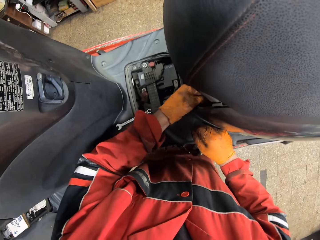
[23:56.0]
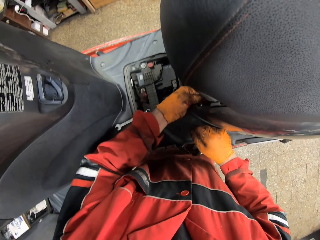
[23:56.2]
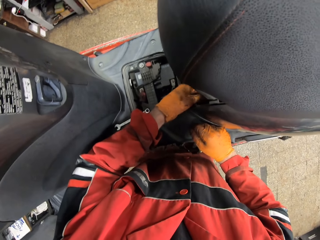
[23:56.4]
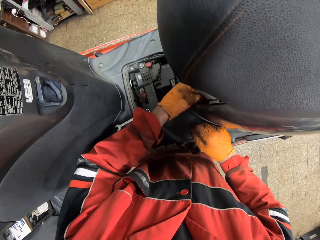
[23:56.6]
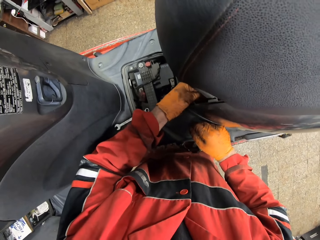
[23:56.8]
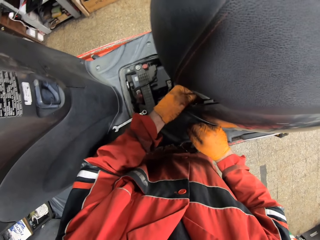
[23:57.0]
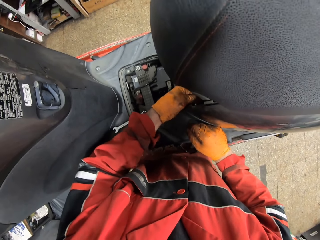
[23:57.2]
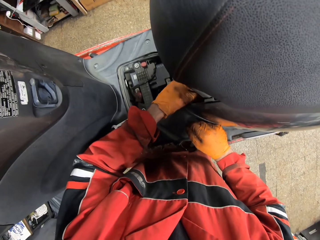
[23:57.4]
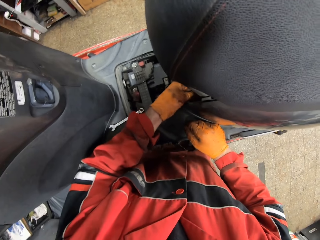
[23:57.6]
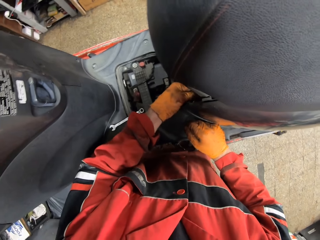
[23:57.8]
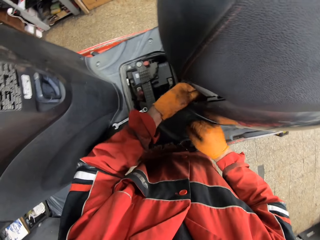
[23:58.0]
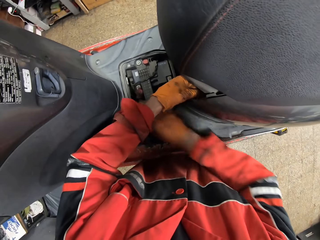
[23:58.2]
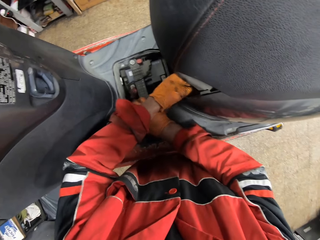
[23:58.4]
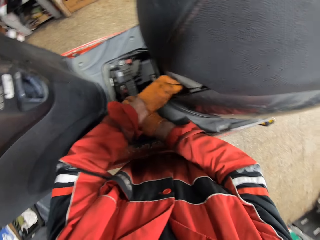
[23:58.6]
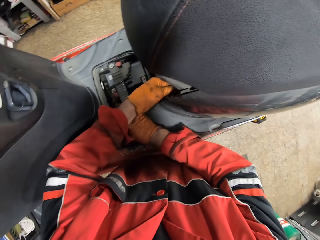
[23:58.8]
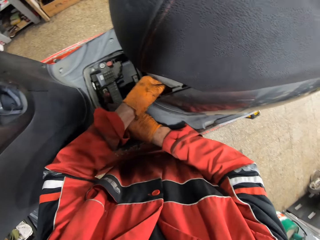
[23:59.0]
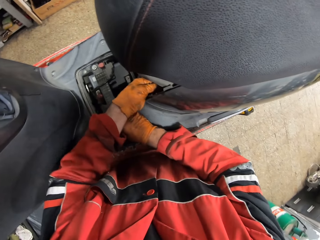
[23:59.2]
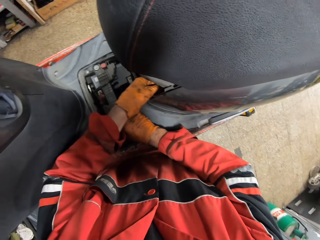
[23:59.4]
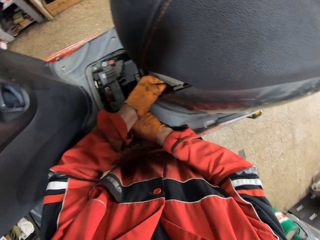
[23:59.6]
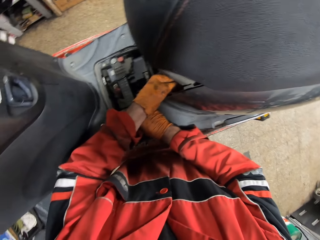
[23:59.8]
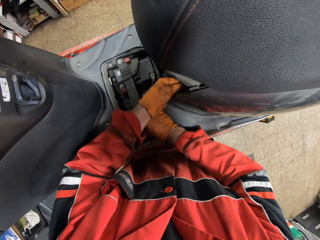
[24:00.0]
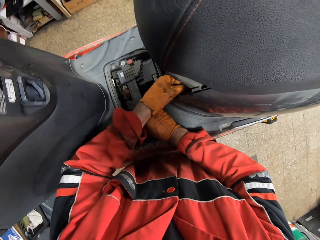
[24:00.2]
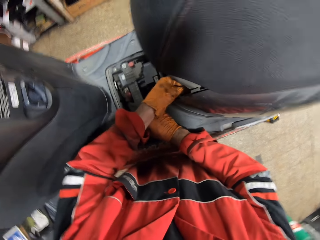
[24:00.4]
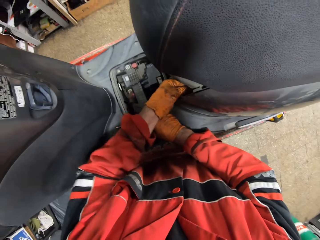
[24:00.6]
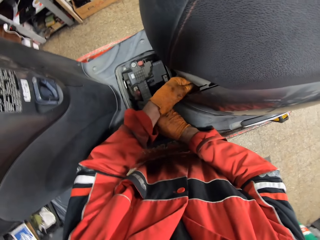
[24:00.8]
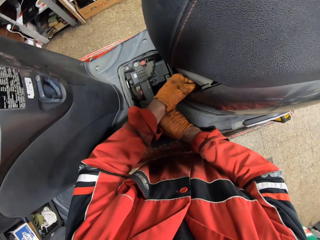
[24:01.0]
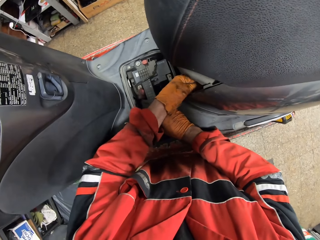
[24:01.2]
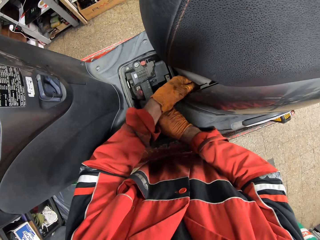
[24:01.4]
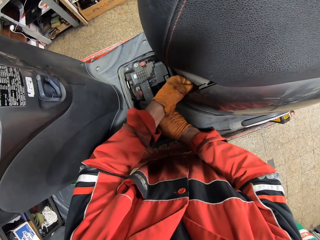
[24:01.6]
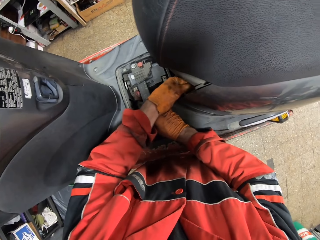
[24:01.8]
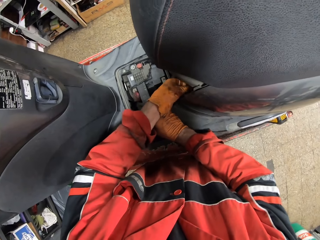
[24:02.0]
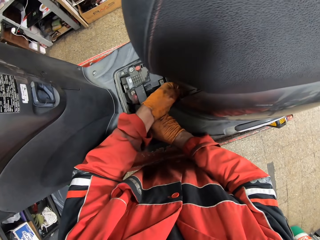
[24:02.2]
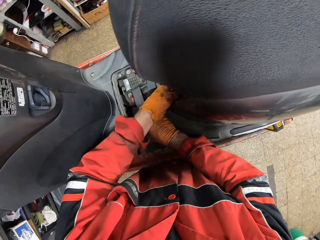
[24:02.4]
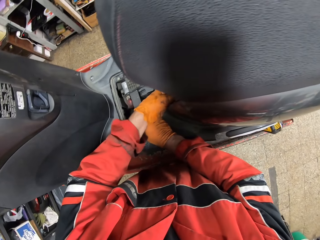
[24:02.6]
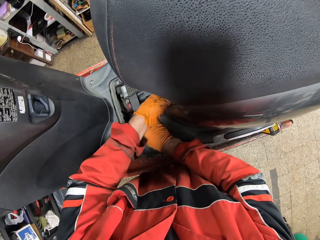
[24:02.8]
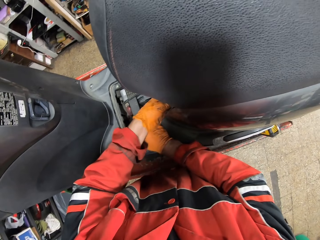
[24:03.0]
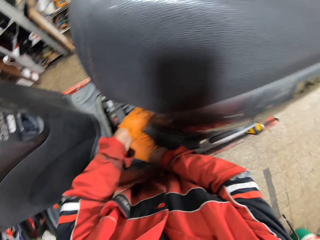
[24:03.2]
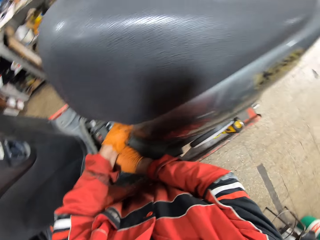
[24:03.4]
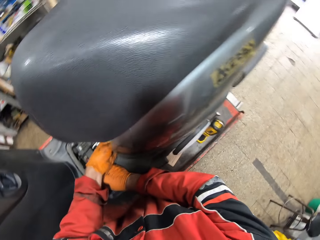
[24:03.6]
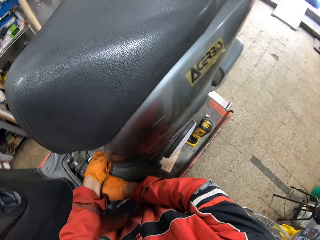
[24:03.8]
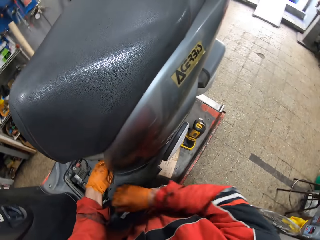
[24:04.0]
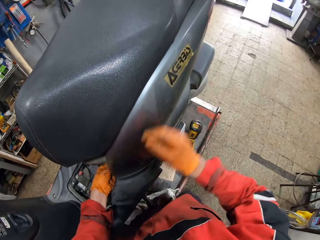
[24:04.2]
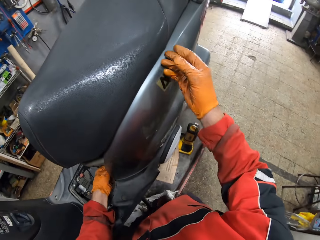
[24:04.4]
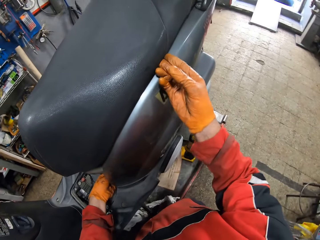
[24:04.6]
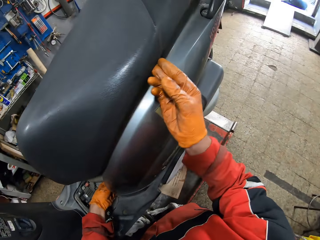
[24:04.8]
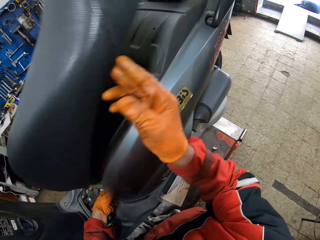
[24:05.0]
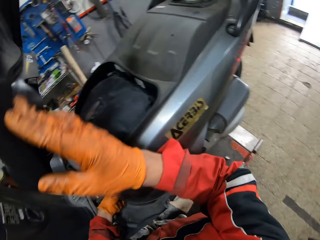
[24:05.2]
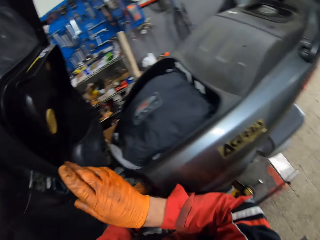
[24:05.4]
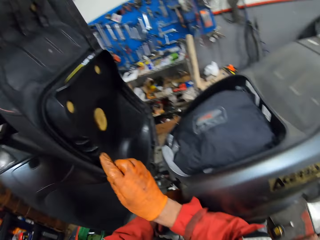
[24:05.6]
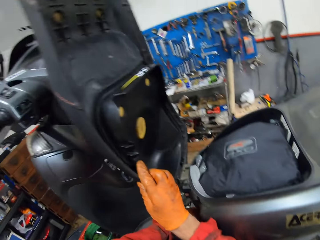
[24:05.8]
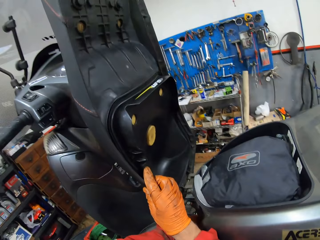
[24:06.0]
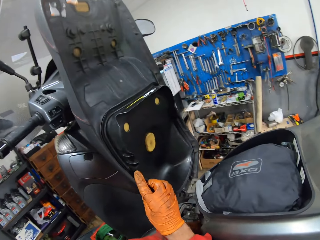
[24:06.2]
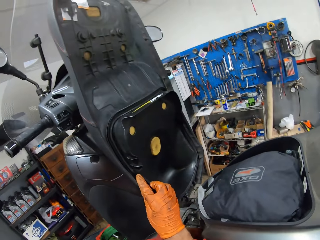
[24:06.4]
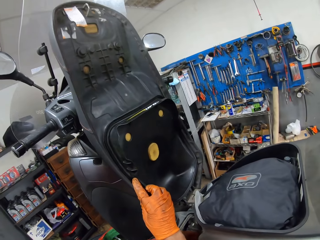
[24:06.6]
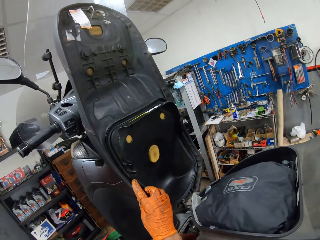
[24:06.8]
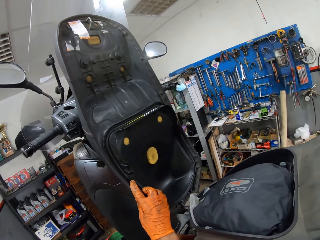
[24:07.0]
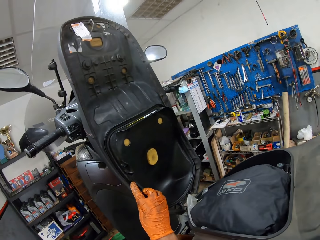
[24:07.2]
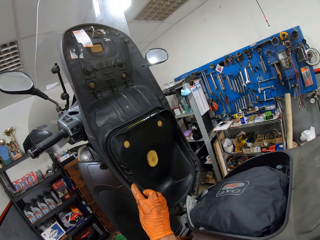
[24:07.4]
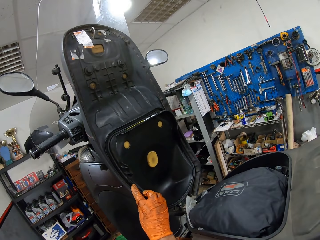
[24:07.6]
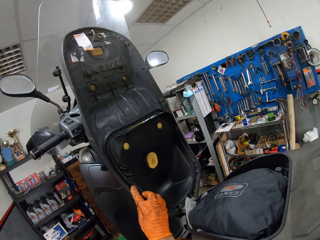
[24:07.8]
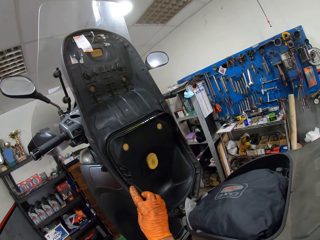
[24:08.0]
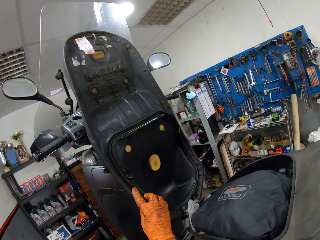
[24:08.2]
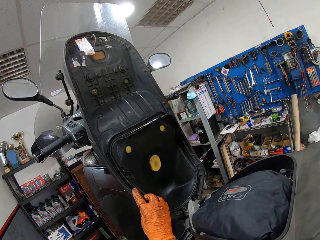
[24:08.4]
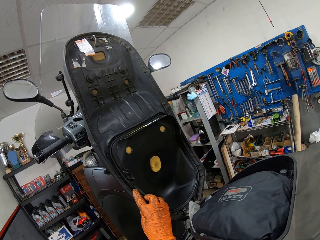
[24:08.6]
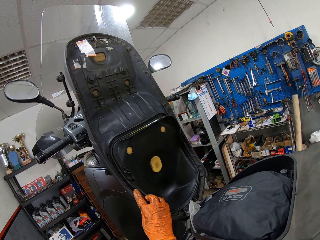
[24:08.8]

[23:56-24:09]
The camera wearer holds the engine with his right hand. He raises the seat of the motorcycle with his right hand. He opens the toolkit of the motorcycle with his right hand.

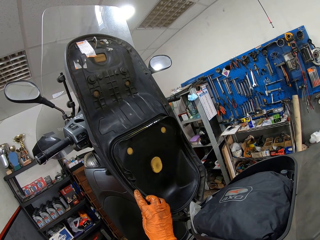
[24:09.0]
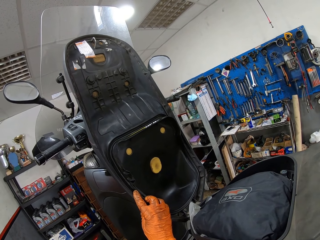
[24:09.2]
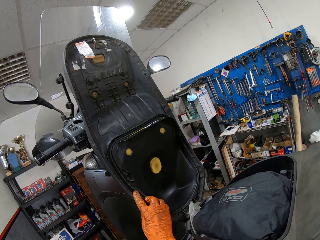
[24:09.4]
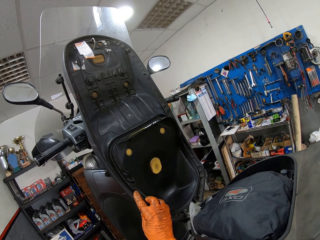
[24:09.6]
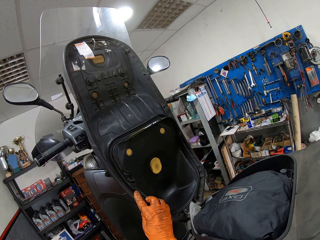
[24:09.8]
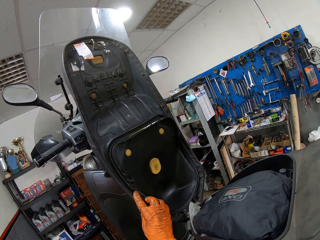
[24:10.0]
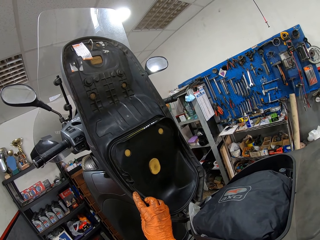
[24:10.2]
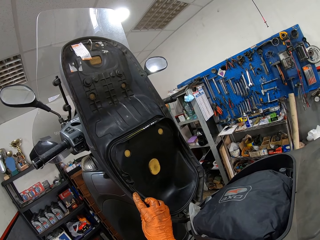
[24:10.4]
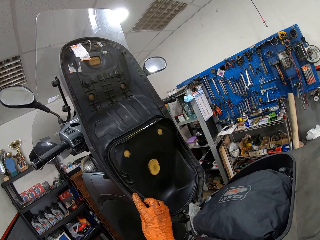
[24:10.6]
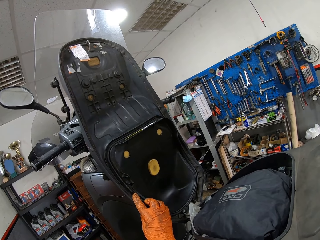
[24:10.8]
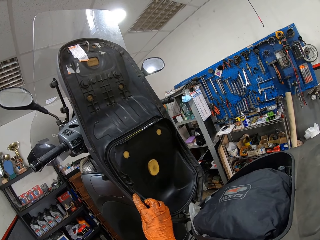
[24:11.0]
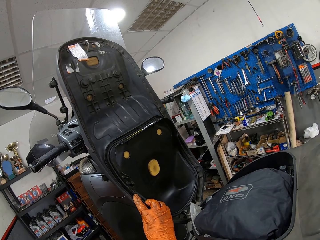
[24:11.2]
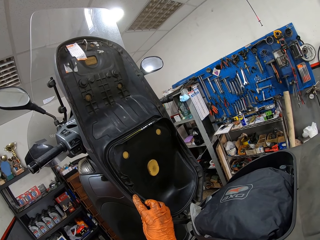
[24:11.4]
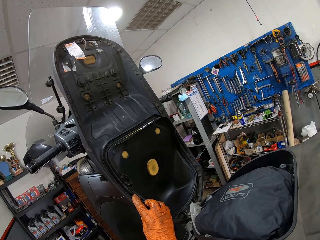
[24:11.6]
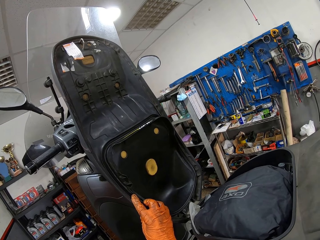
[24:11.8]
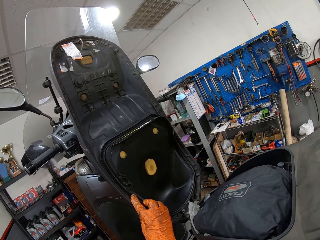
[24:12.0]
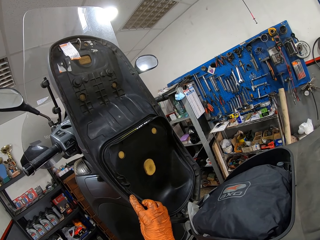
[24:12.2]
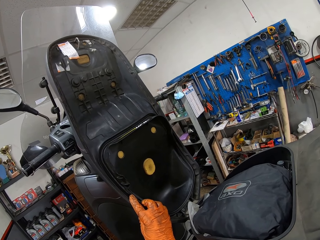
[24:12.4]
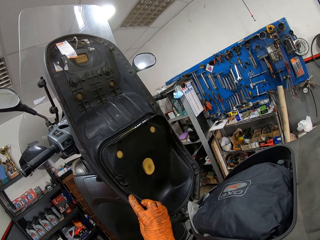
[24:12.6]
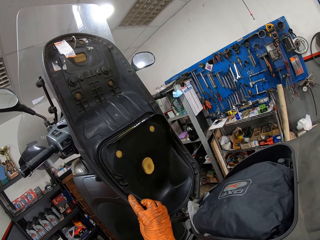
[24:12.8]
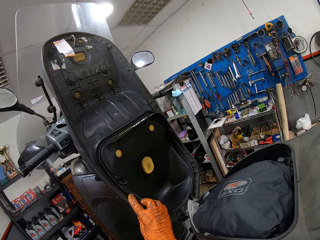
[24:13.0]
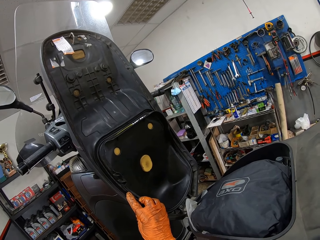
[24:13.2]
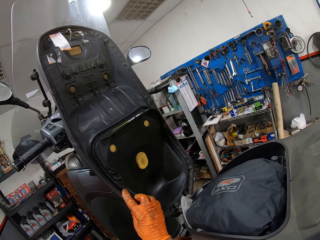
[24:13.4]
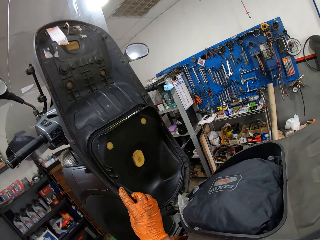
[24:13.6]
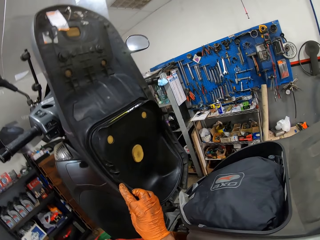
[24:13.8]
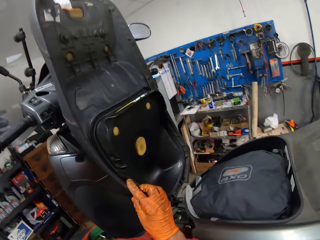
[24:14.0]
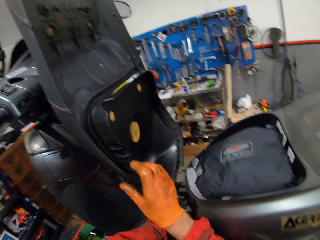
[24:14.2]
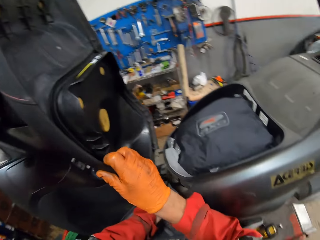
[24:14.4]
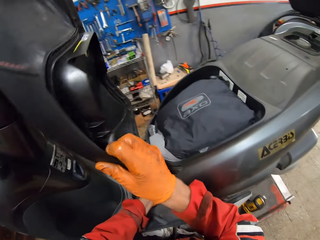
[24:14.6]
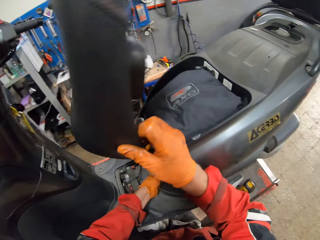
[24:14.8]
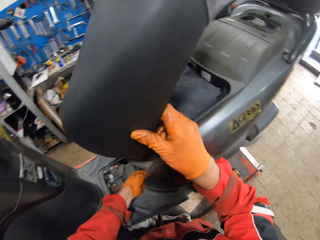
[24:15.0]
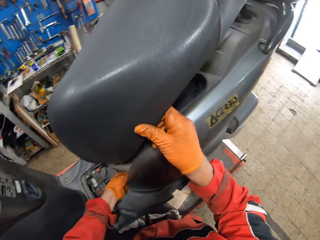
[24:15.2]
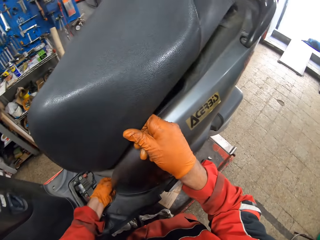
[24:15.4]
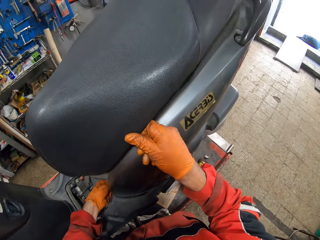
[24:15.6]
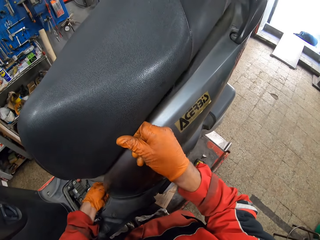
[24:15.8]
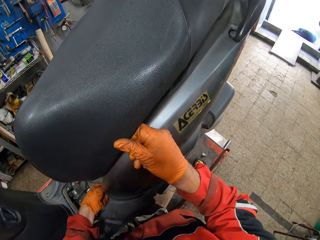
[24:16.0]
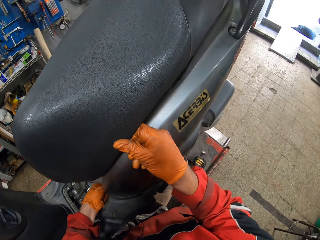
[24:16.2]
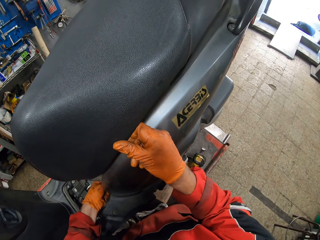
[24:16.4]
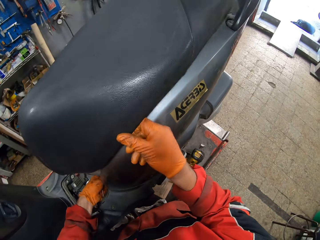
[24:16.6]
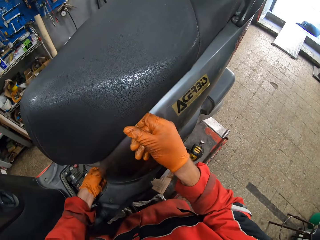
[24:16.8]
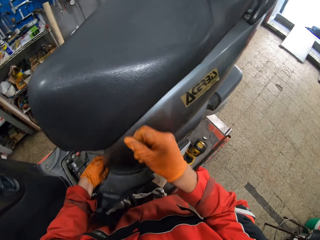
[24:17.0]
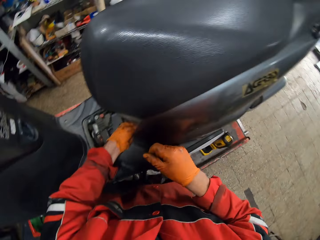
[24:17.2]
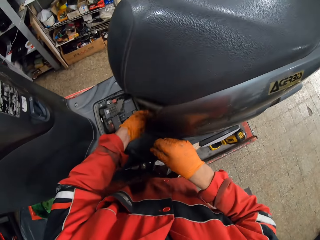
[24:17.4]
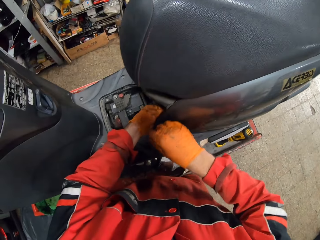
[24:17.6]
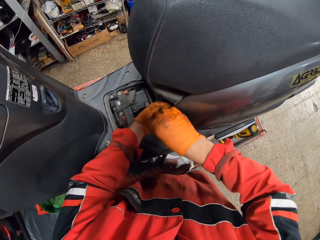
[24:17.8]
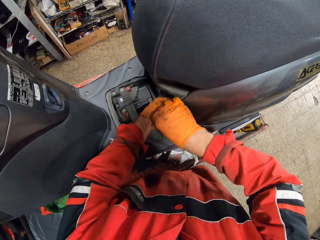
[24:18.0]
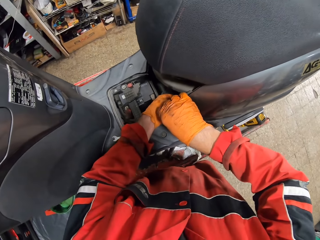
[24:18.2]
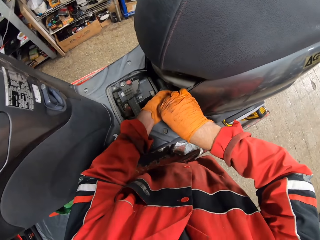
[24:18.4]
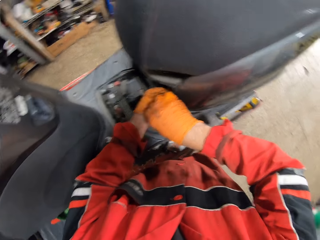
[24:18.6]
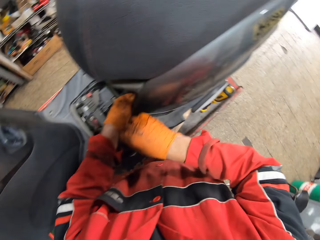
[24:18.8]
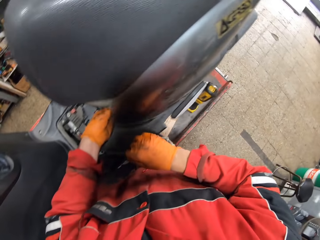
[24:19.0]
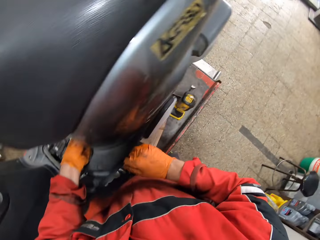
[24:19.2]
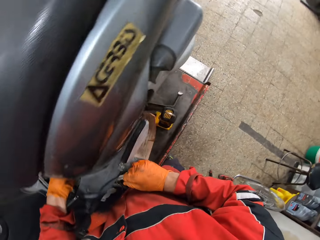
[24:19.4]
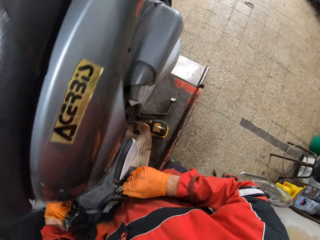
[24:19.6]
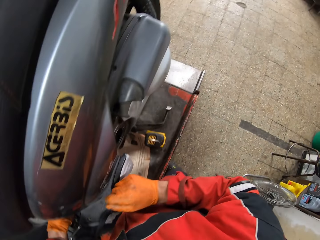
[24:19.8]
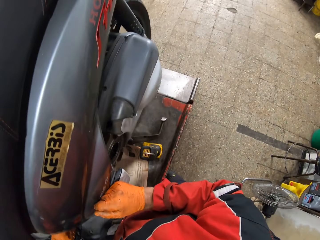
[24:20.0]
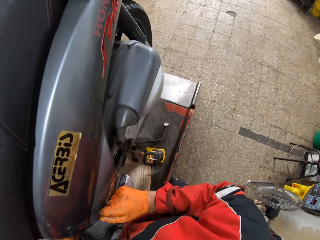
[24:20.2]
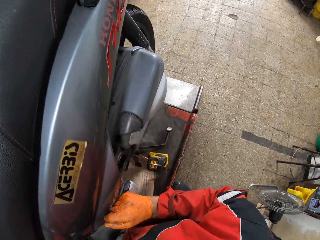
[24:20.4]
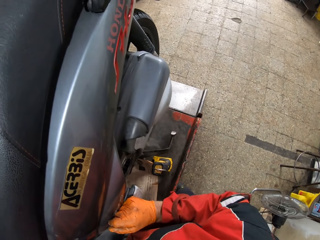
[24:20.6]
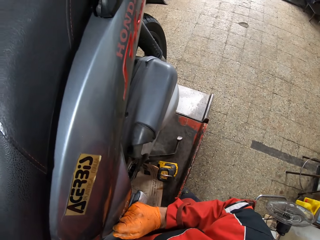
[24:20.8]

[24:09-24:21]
The camera wearer closes the toolkit of the motorcycle. He closes the seat of the motorcycle with his right hand. He uses his two hands on the engine, removes his right hand from the engine and looks on the right side.
